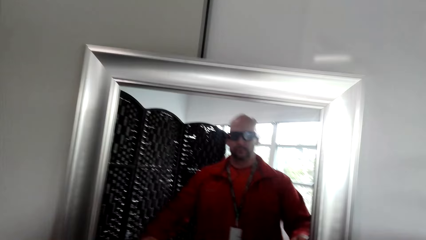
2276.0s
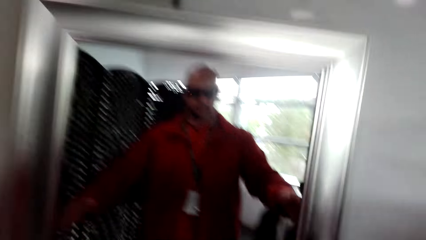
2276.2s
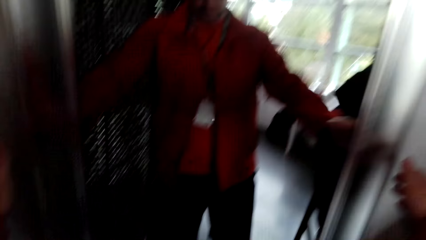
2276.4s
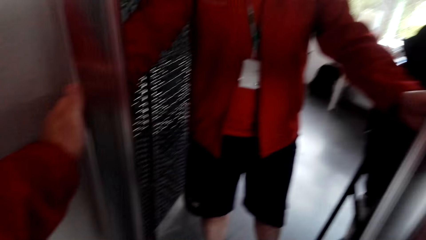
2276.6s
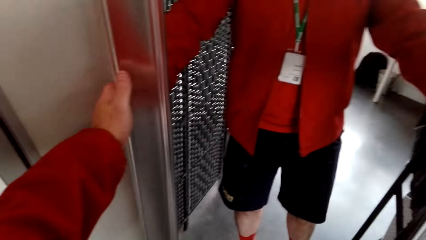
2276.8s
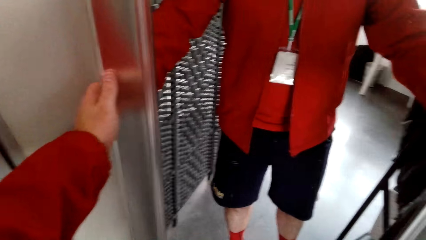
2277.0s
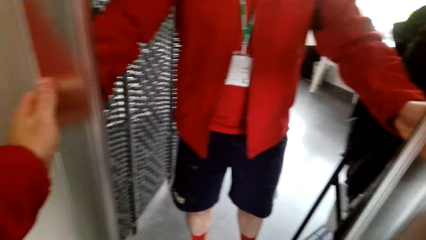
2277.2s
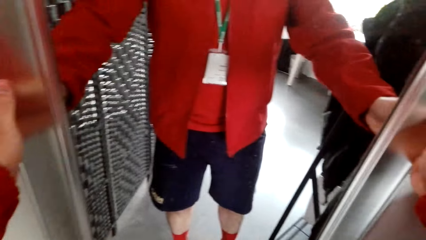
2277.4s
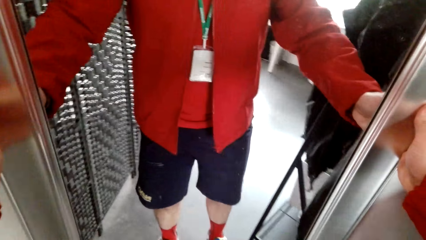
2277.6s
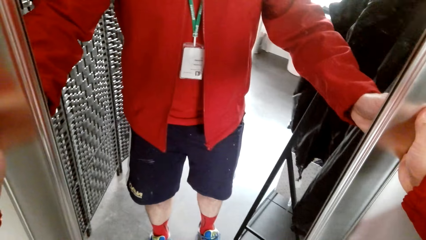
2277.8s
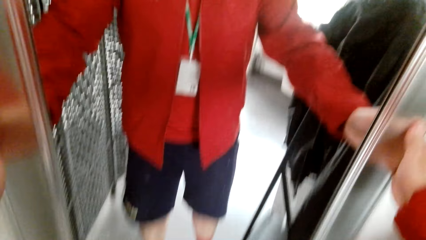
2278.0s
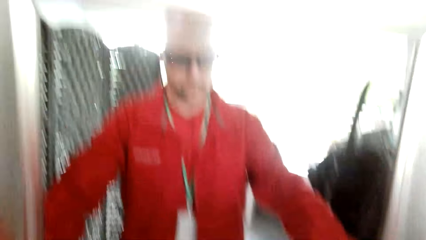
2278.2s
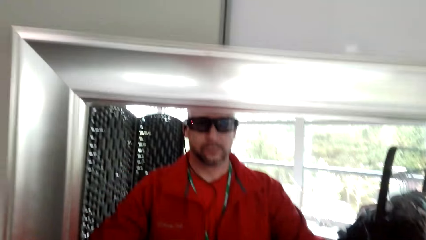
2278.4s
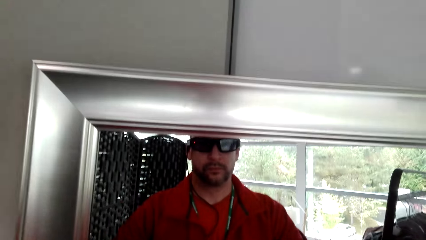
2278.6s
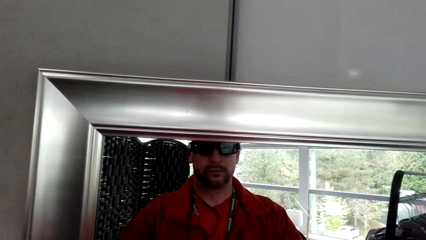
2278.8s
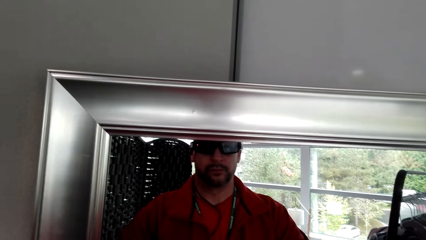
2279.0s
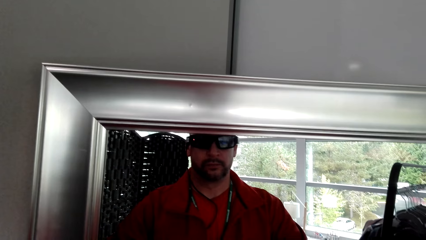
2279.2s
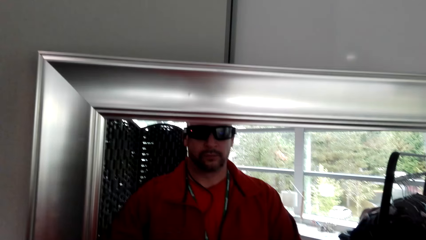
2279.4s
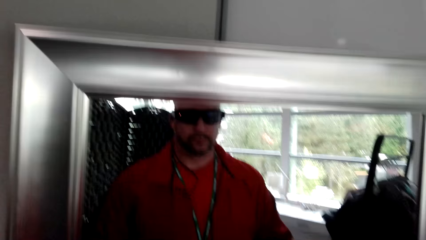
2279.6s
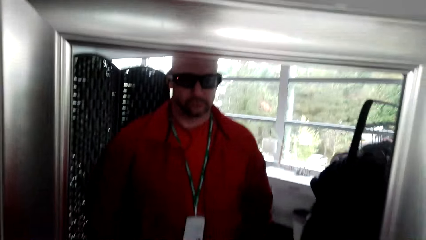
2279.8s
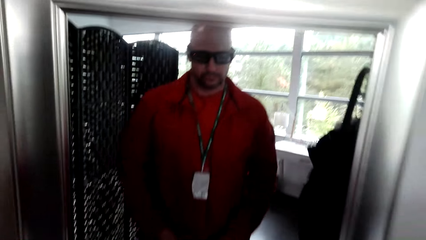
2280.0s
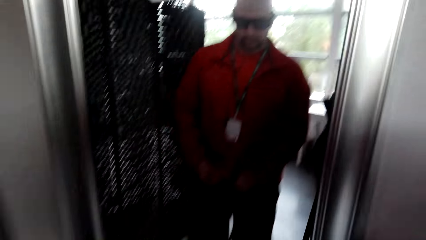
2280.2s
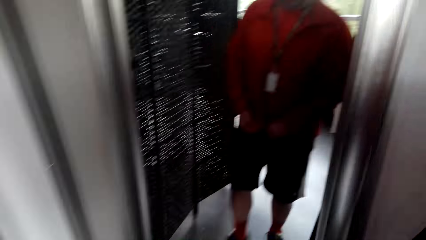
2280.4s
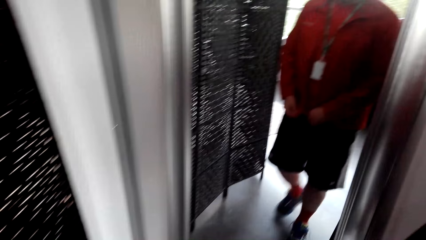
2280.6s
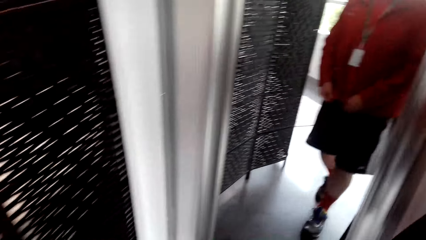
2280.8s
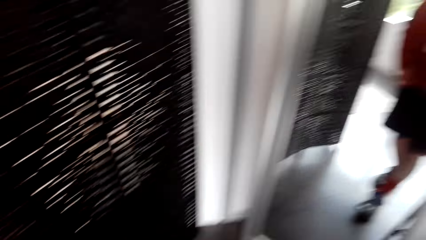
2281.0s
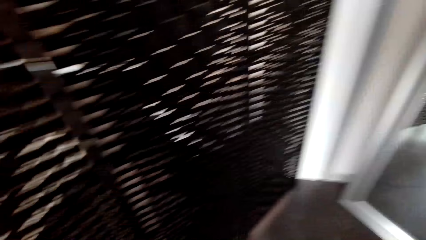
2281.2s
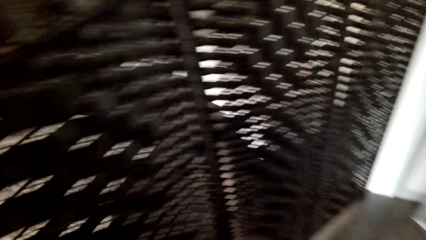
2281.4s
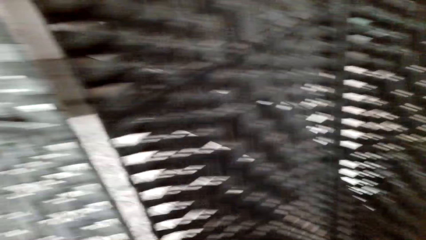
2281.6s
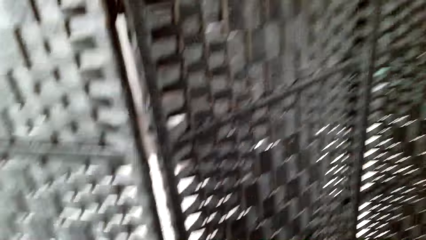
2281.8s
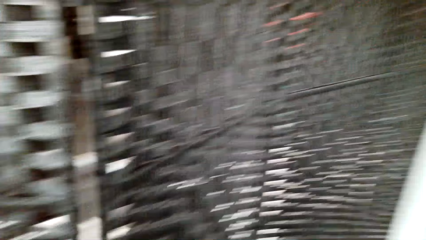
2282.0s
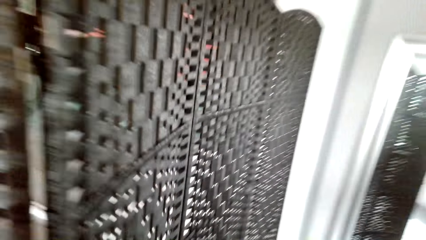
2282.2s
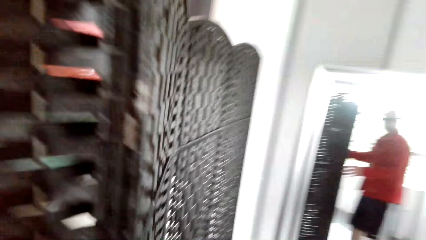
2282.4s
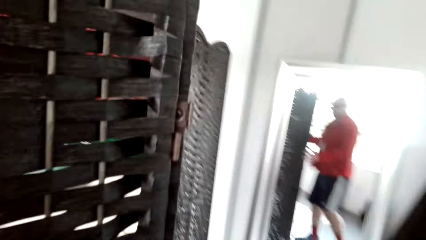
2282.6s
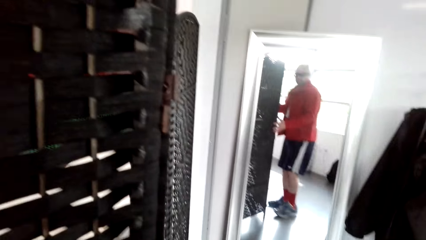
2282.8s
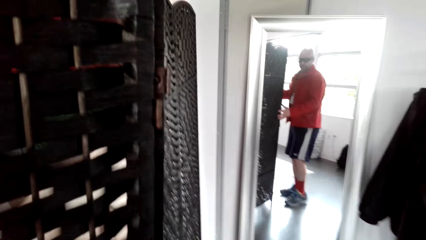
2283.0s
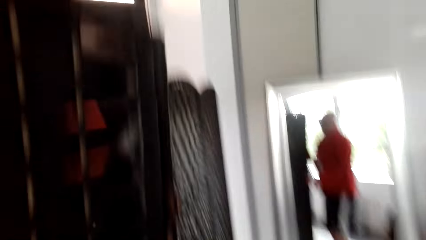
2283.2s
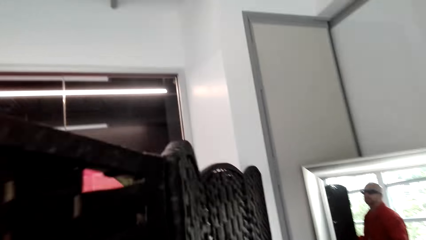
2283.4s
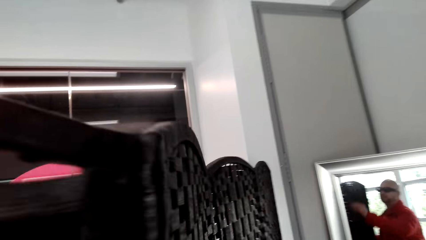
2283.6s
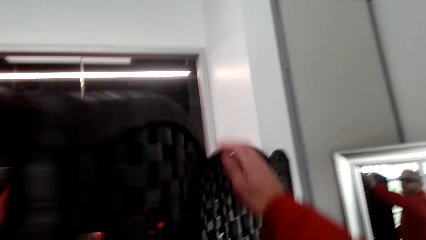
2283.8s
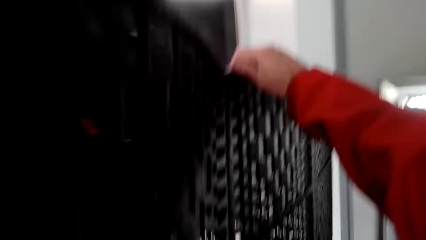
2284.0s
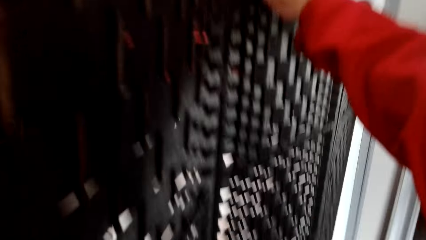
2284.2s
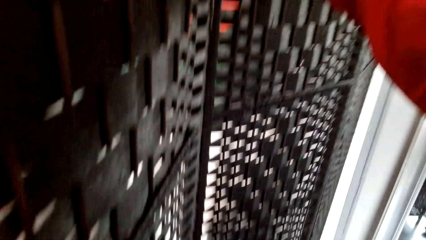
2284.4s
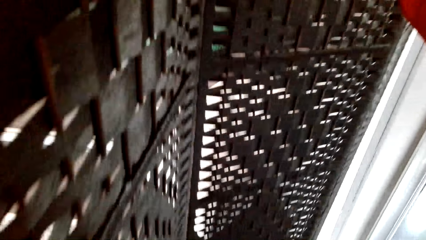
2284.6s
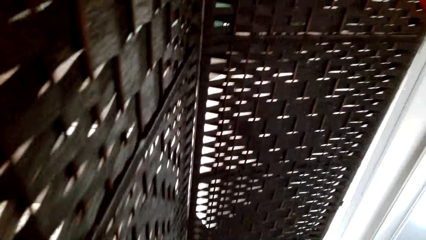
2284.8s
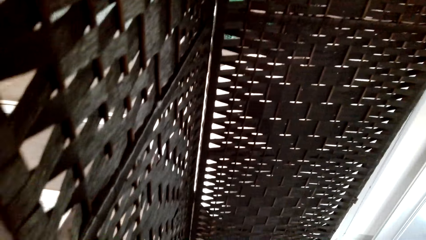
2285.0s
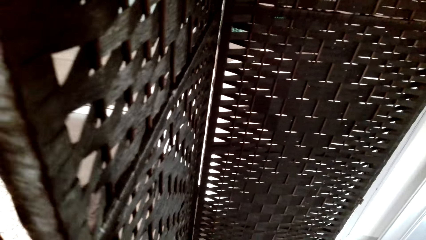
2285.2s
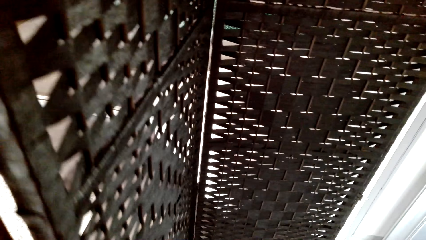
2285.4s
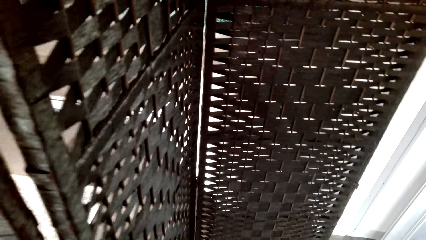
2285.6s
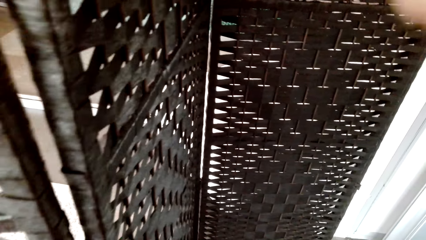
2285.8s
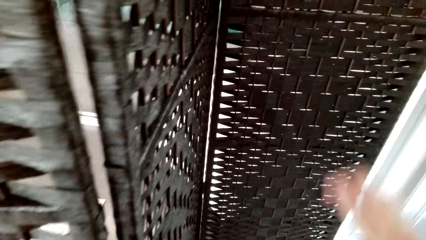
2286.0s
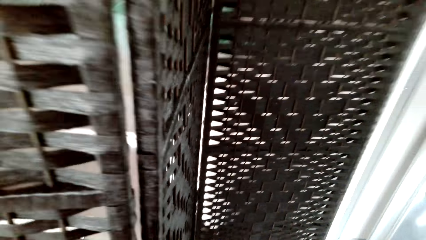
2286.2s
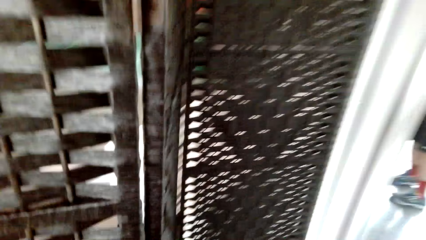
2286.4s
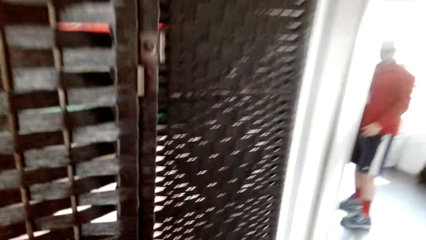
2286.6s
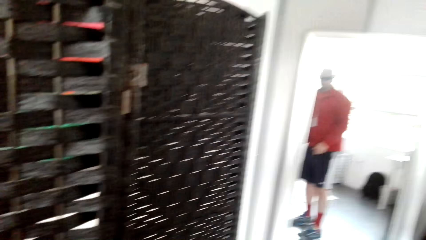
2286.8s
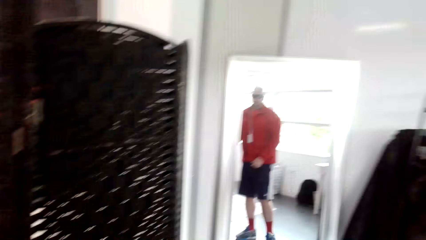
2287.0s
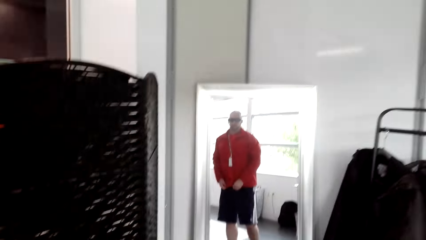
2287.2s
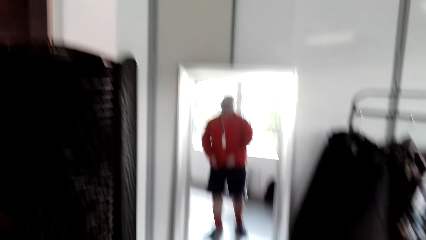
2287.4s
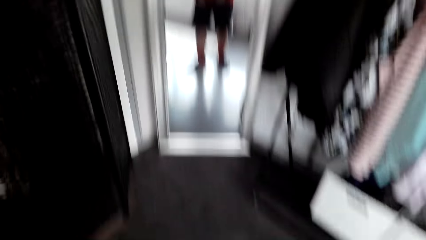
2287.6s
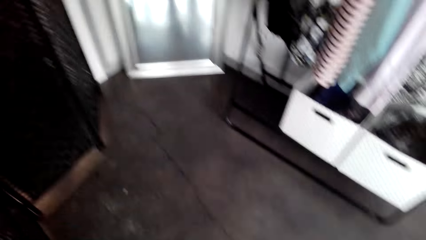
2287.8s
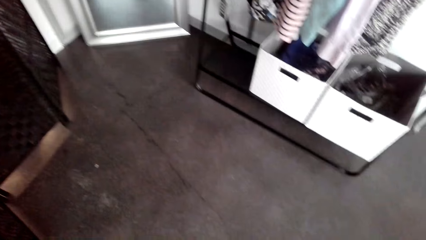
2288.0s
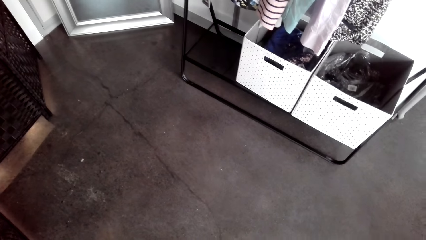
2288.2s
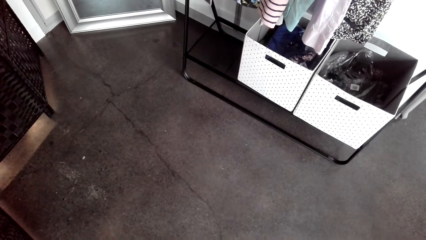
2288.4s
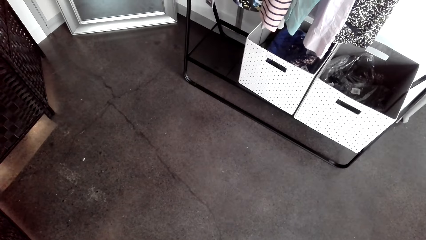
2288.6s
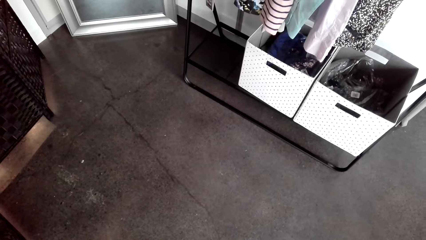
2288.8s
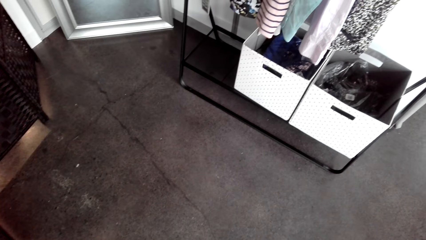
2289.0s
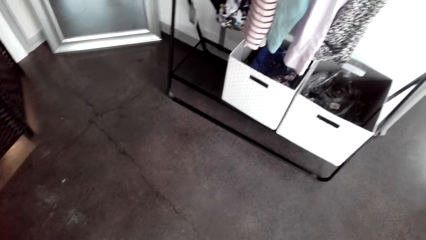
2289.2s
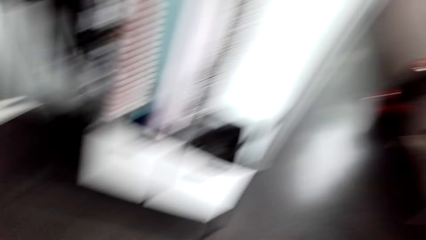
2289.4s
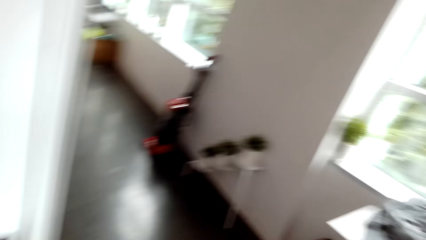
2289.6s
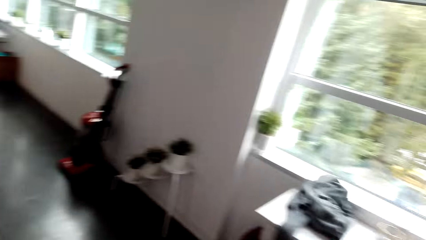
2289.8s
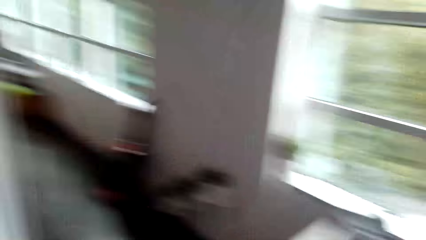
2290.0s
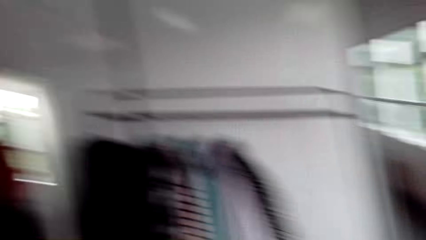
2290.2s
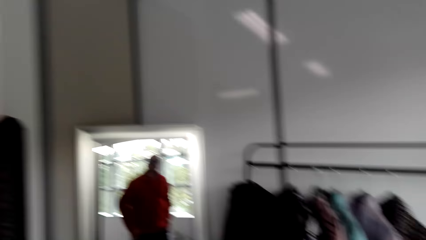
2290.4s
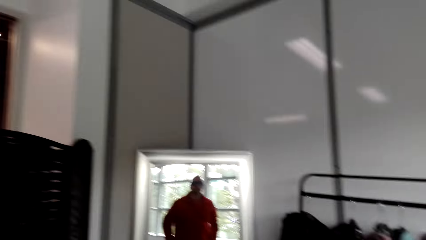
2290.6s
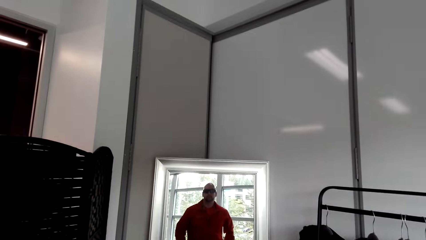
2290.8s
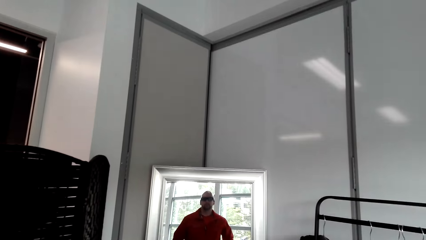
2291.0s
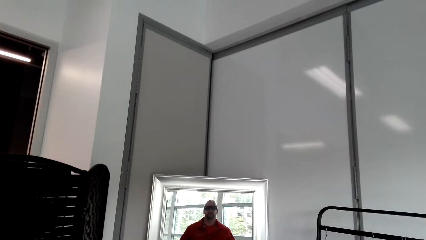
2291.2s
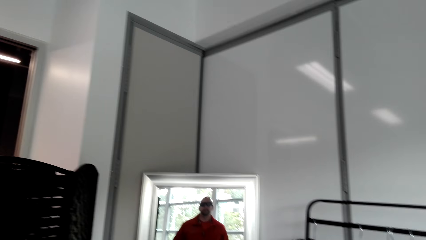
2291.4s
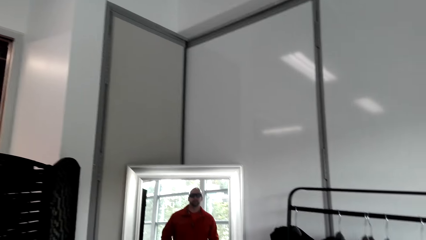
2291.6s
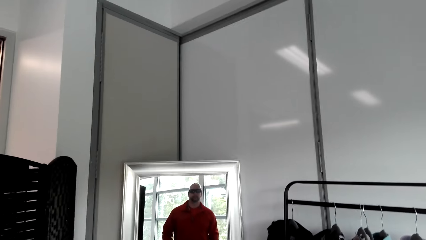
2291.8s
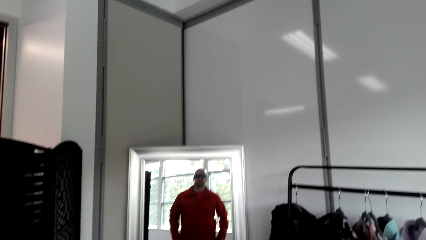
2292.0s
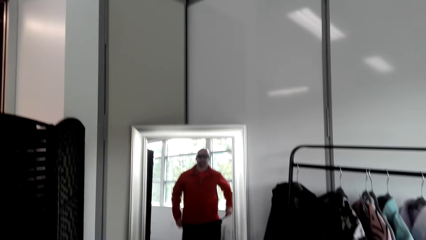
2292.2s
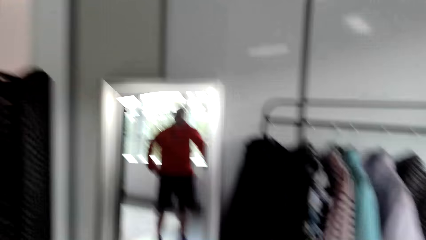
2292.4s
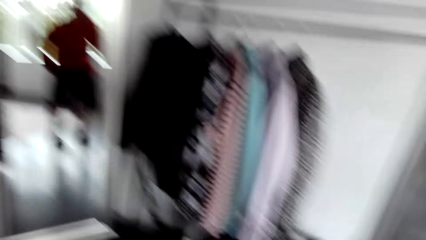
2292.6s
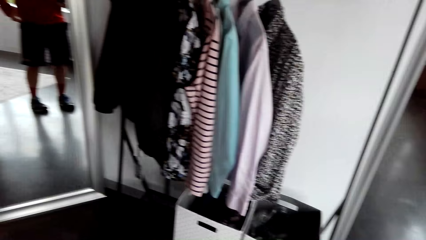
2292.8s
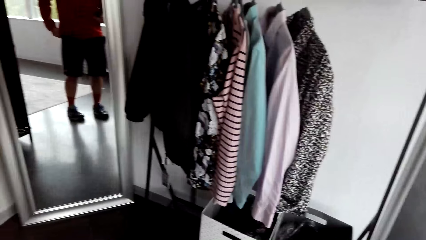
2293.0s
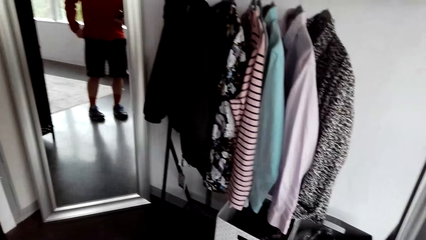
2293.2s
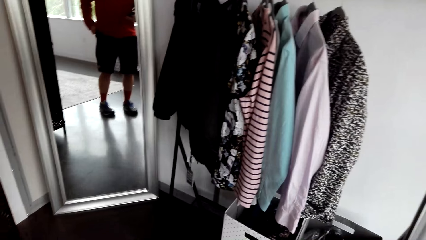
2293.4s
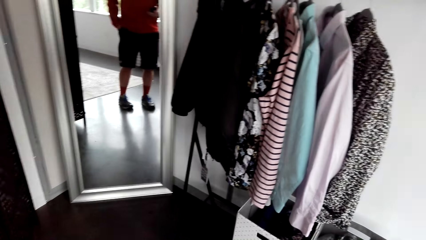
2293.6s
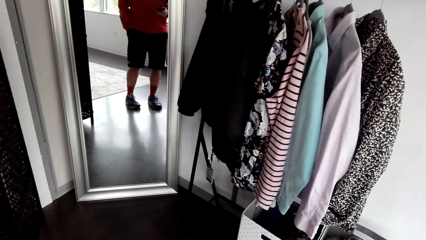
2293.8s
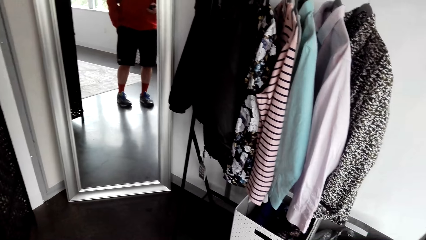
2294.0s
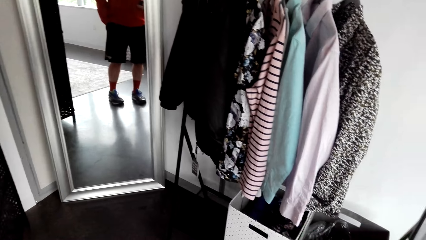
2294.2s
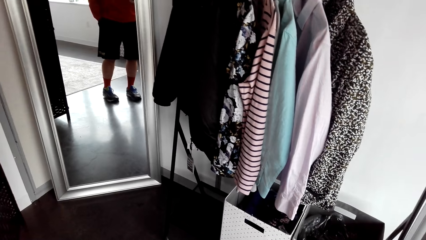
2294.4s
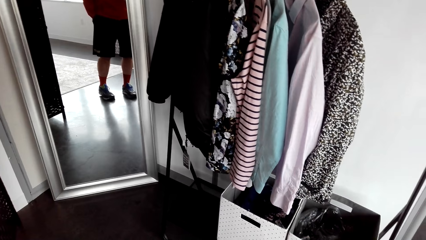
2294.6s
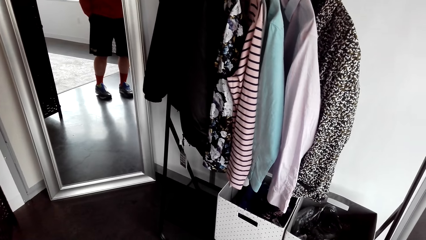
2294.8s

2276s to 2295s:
The camera wearer looks at themselves in the mirror. They adjust the mirror. They look around. They fold the portable dressing room. They adjust a bamboo texture. They look at themselves in the mirror. They look down. They look around the room. They pull up the jacket zipper. They look at themselves in the mirror. They look down.
